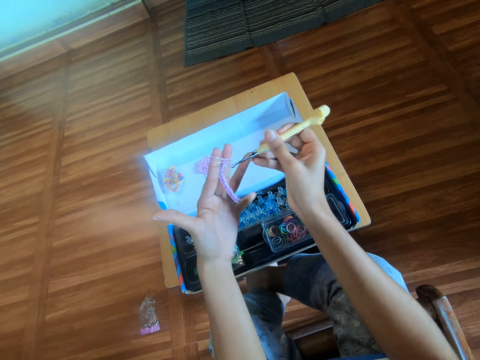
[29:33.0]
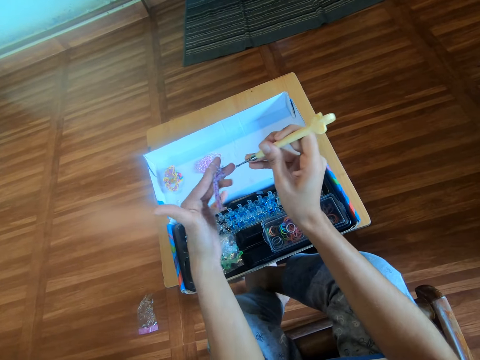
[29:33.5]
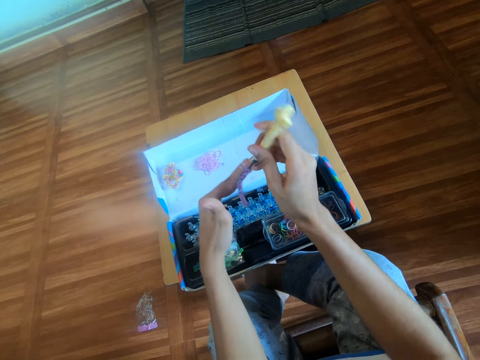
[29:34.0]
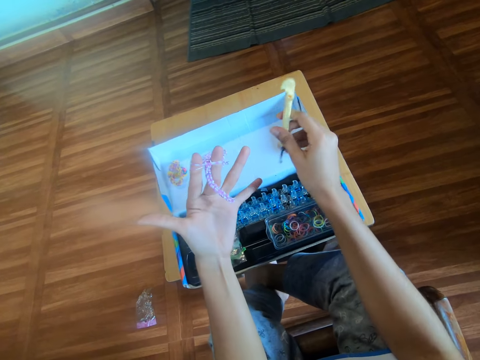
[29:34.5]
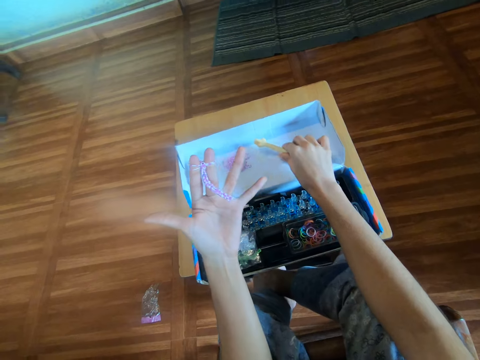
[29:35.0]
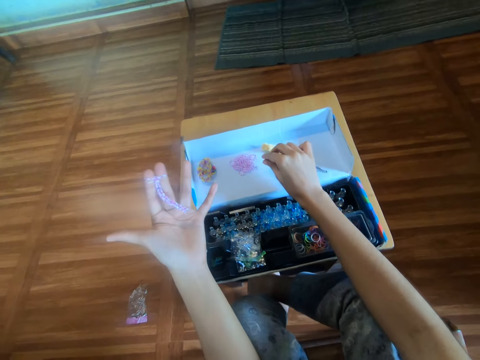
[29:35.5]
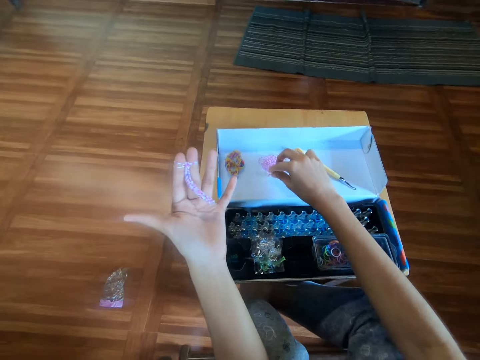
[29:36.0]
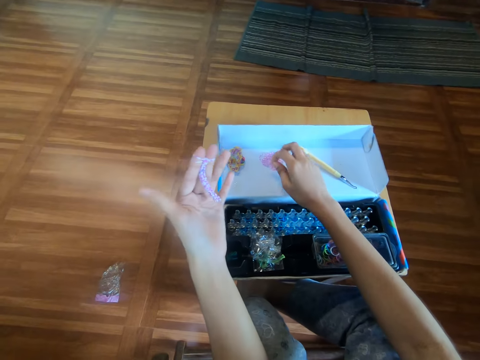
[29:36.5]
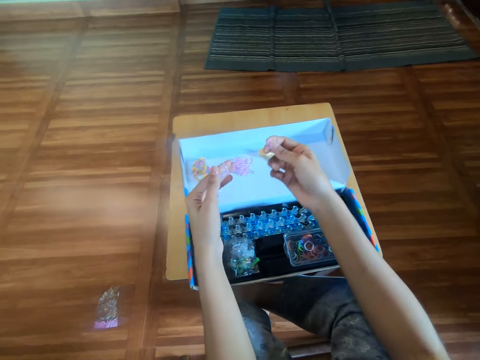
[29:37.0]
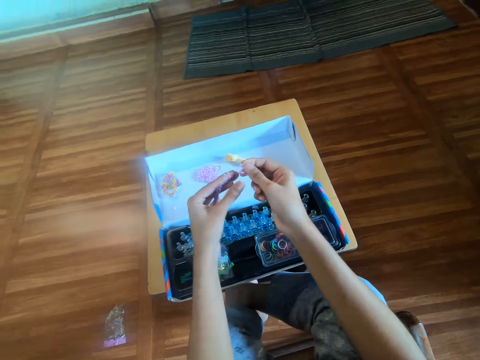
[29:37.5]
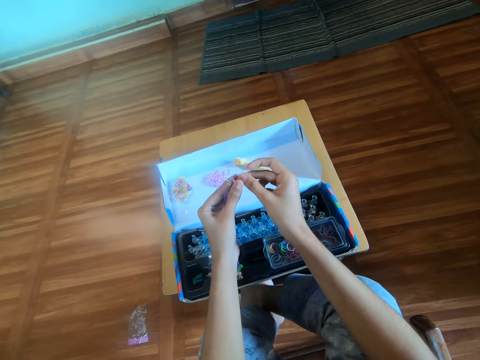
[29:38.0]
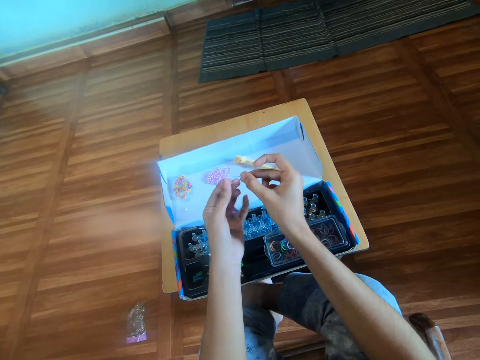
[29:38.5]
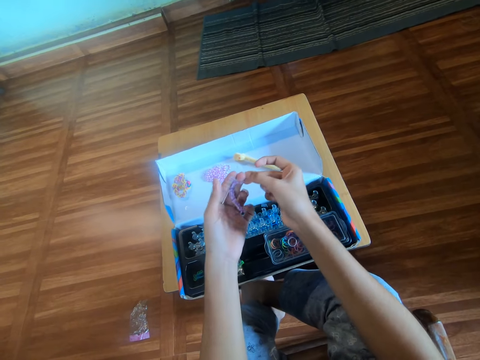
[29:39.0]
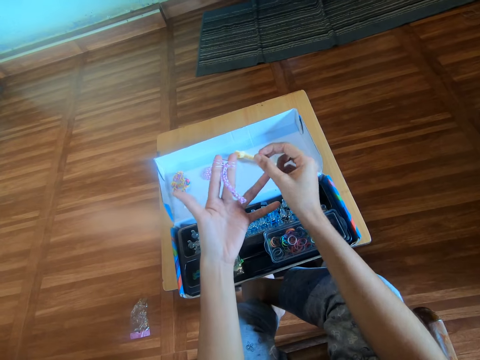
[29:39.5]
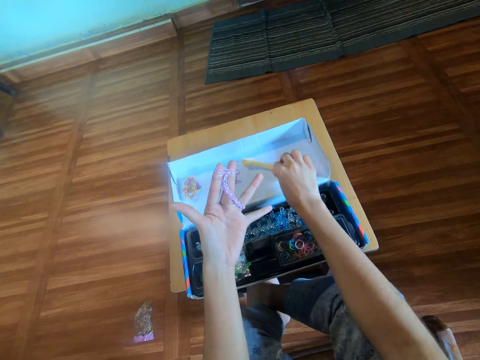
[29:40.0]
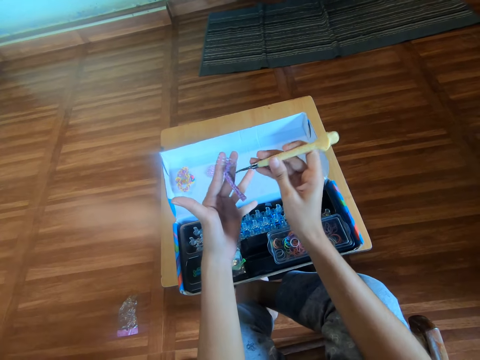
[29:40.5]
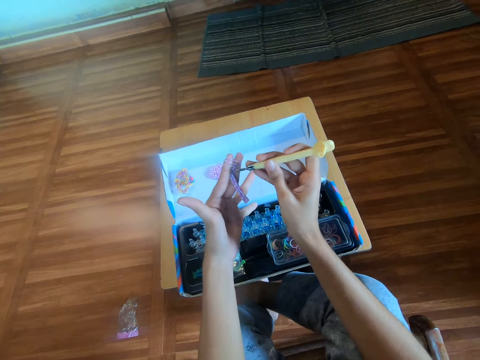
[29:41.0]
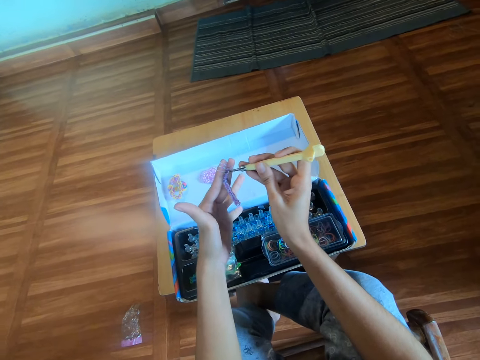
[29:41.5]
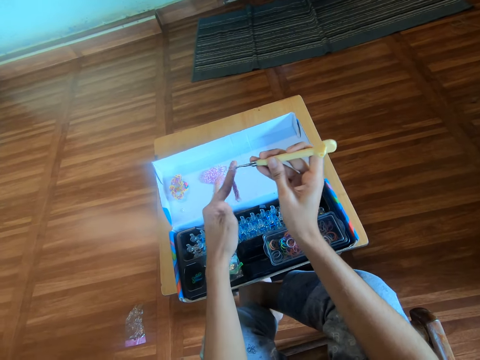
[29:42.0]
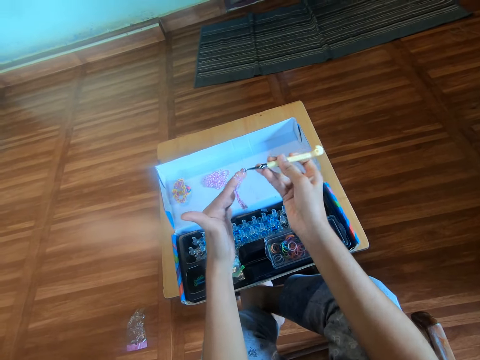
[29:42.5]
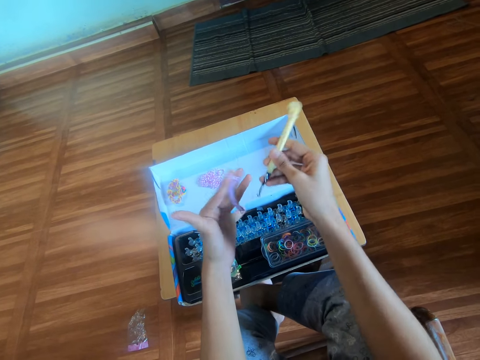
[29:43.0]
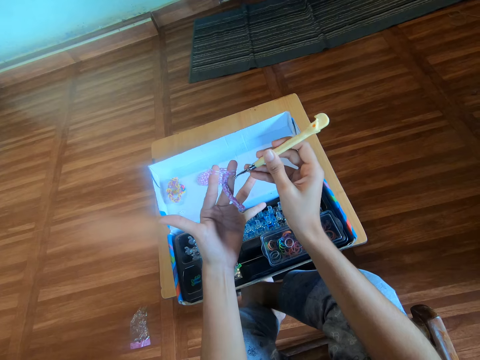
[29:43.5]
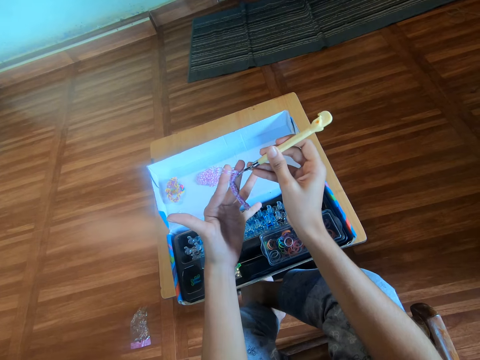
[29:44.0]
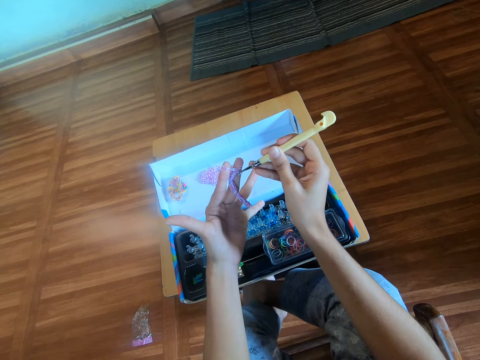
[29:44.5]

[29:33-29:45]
The camera wearer adjusts the mini rubber bands in her left fingers with the crochet hook in her right hand. She drops the crochet hook on the box with her right hand. She picks another mini rubber band from the box with her right hand. She puts a ninth mini rubber band in her left fingers, in the index and middle fingers. She knits the rubber band with the crochet hook. She picks up the crochet hook from the box with her right hand. She adjusts the mini rubber bands in her left fingers with the crochet hook in her right hand.

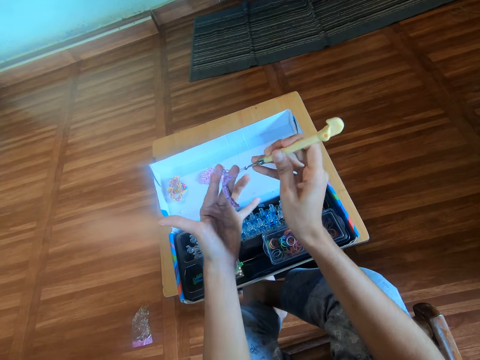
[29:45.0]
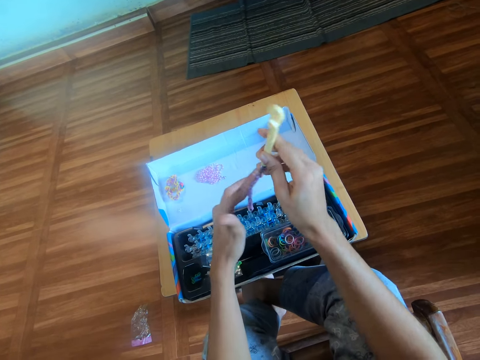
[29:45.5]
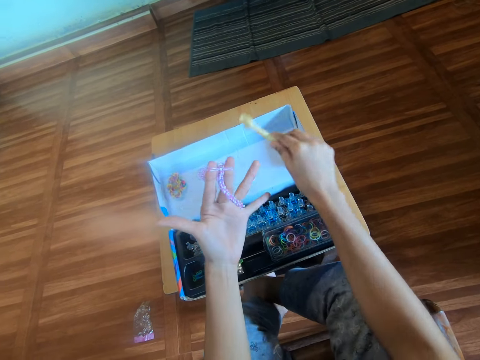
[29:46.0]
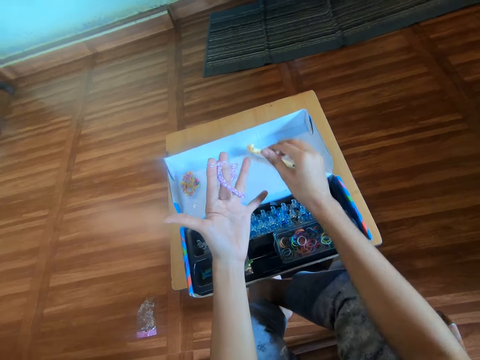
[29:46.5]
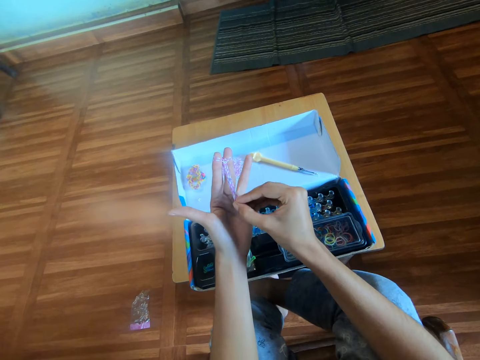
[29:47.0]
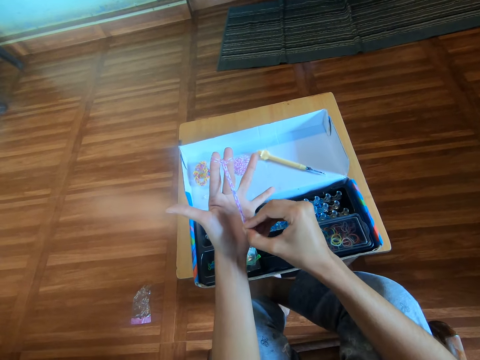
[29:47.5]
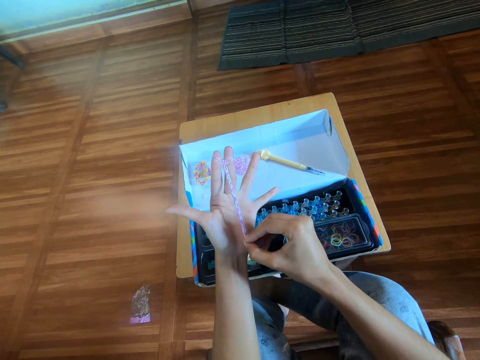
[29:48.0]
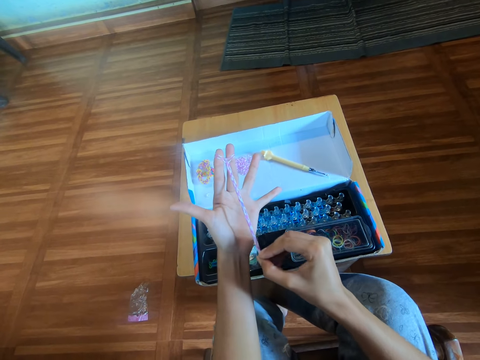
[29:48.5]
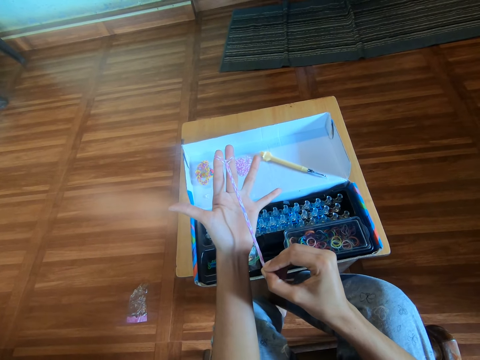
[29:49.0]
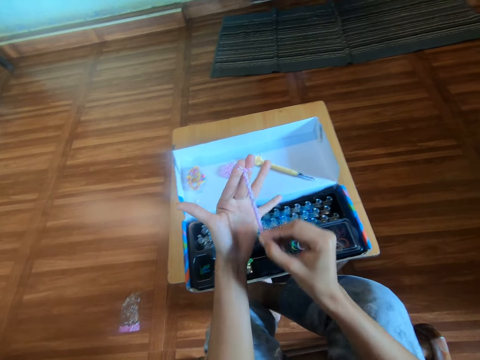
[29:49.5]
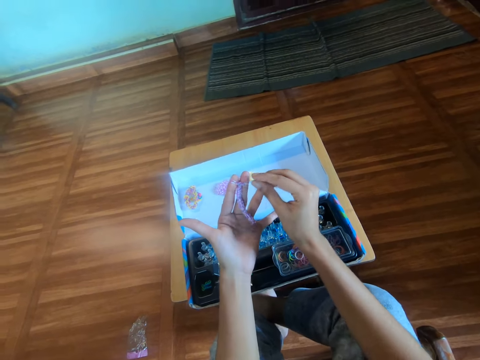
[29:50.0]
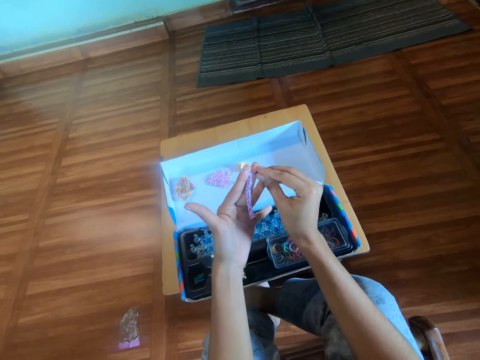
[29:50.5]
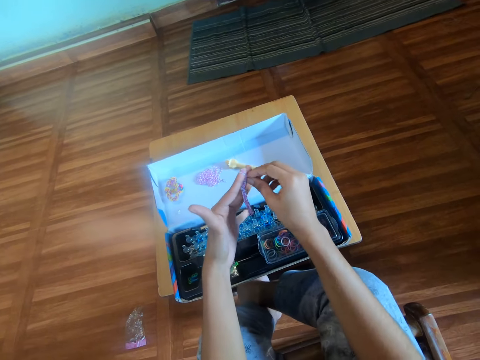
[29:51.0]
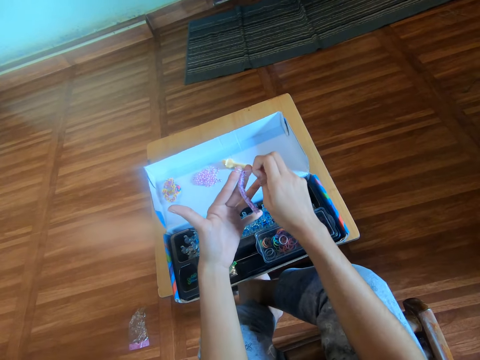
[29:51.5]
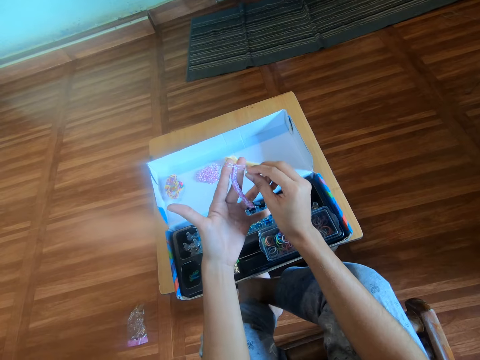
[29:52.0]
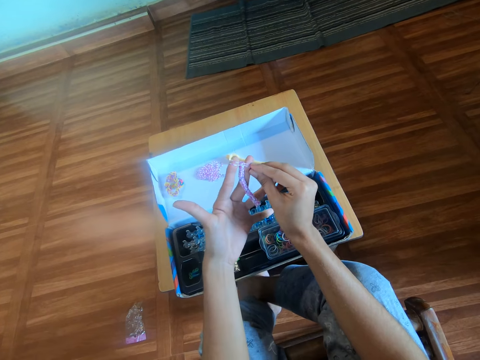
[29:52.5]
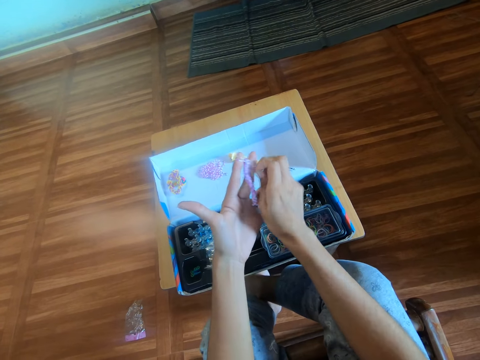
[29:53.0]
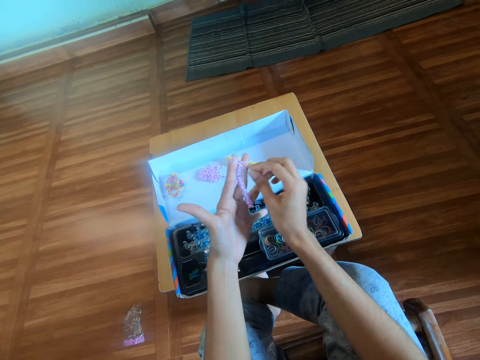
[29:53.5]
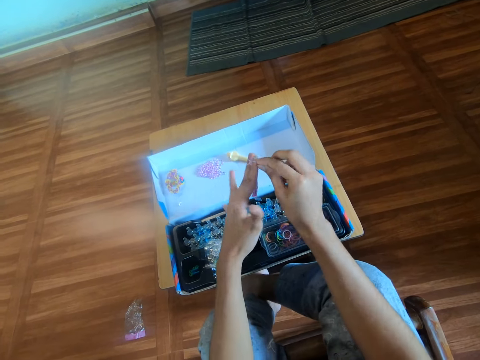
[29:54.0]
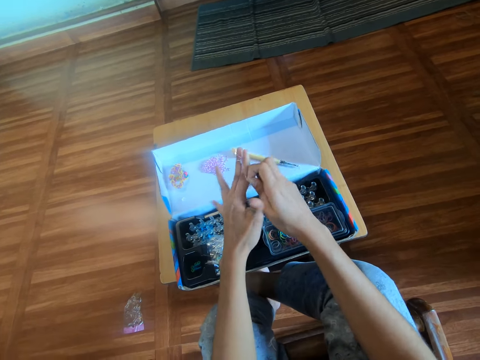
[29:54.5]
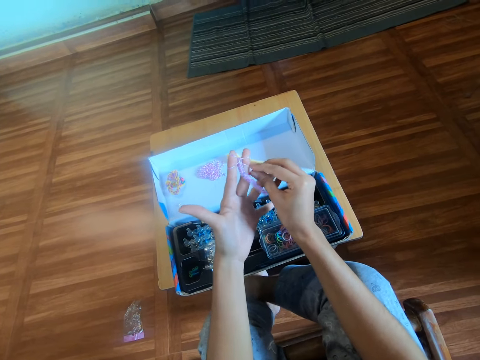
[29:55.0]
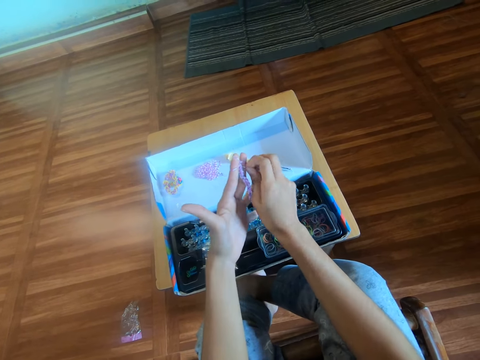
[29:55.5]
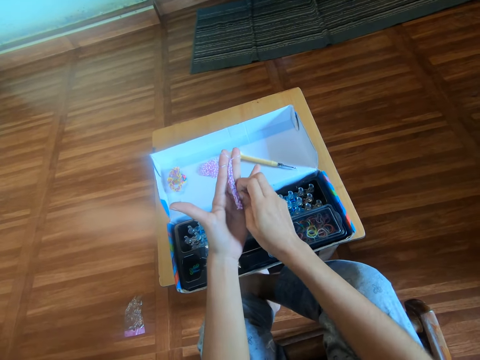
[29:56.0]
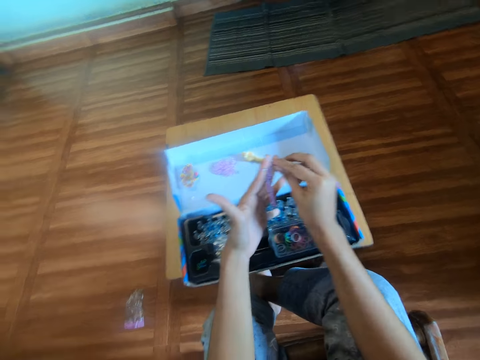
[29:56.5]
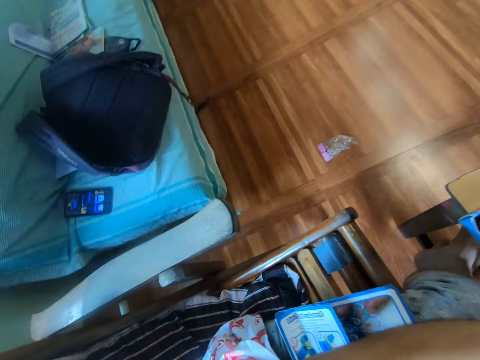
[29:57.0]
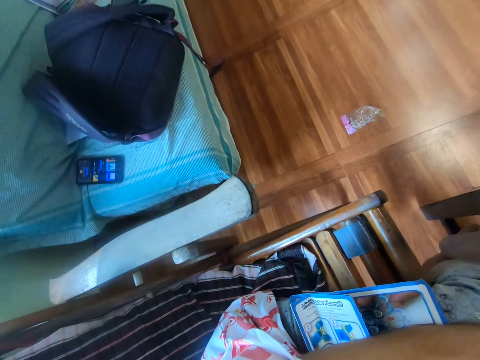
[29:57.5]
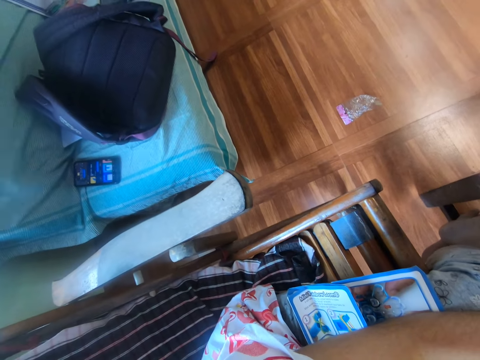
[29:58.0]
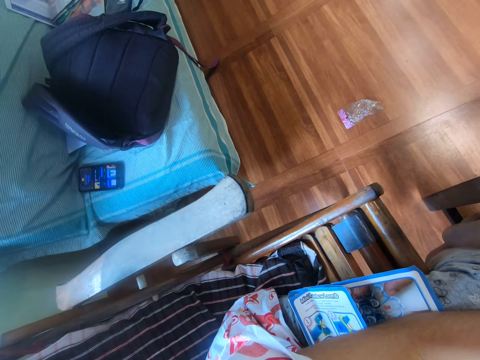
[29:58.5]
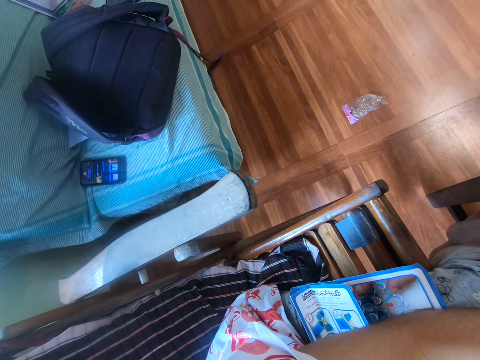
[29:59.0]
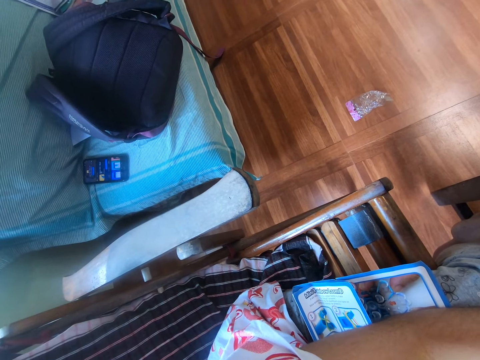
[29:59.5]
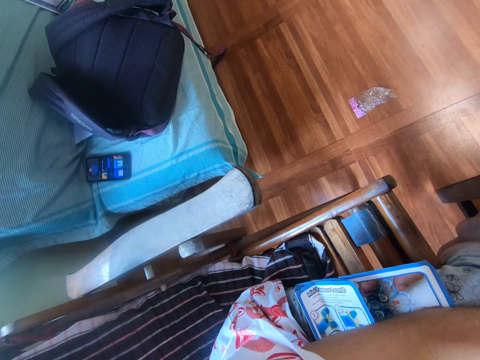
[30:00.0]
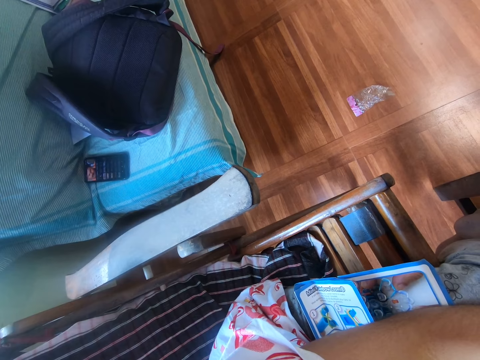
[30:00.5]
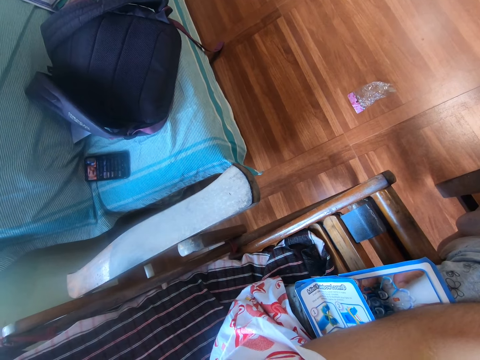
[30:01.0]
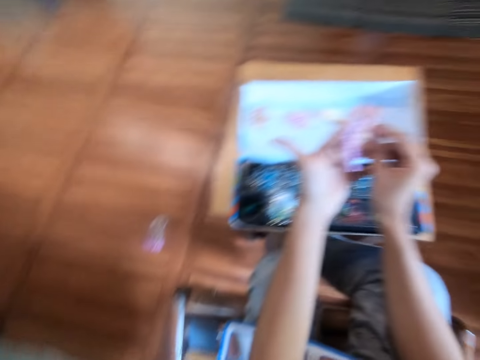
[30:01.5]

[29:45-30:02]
The camera wearer drops the crochet hook on the box with her right hand. She pulls the loom band in her left hand with her right hand. She aligns the rubber band bracelet. She appends a rubber band in the index and middle fingers. She adjusts the mini rubber bands in her left fingers with her right hand.
